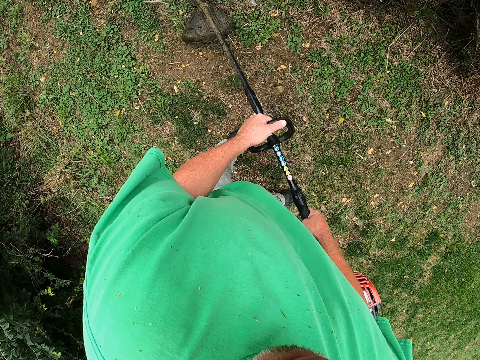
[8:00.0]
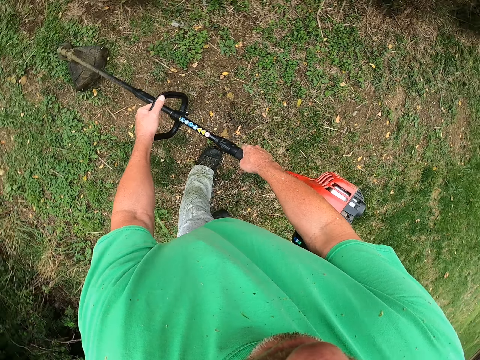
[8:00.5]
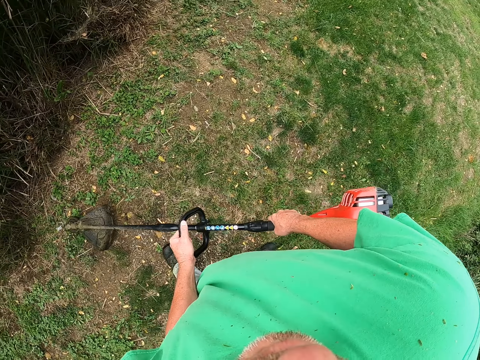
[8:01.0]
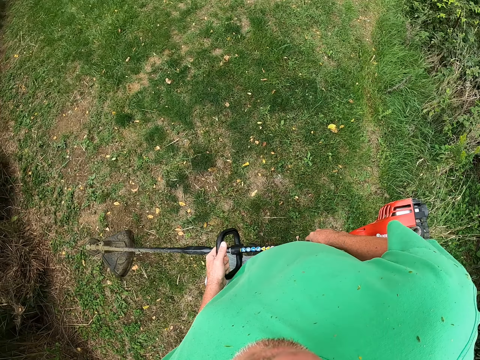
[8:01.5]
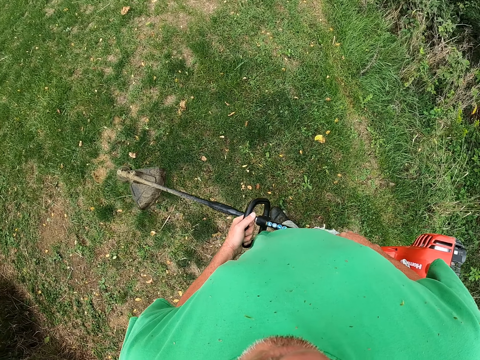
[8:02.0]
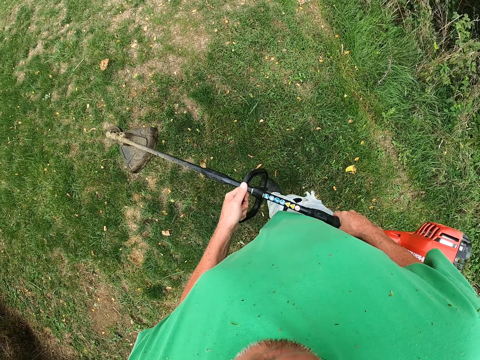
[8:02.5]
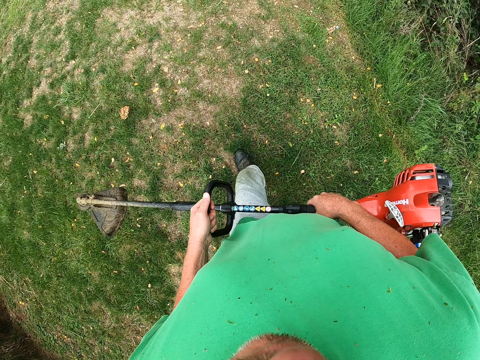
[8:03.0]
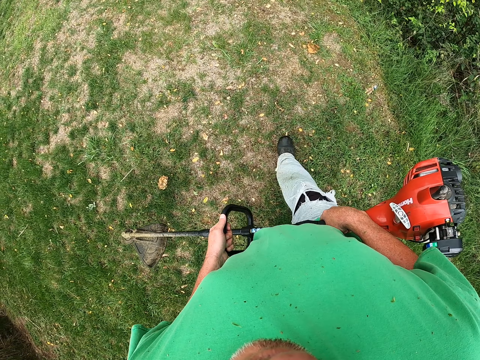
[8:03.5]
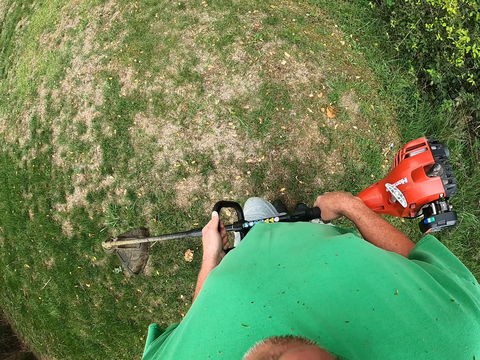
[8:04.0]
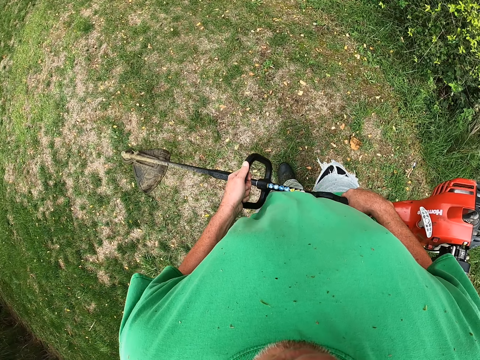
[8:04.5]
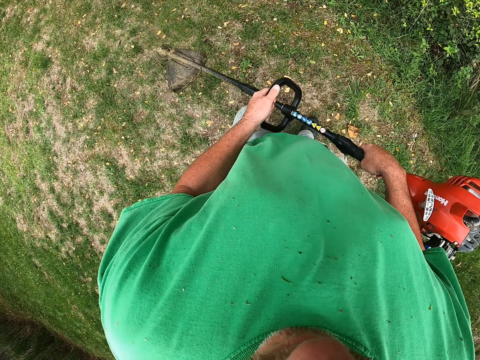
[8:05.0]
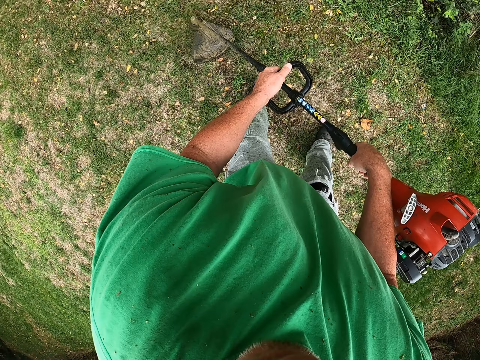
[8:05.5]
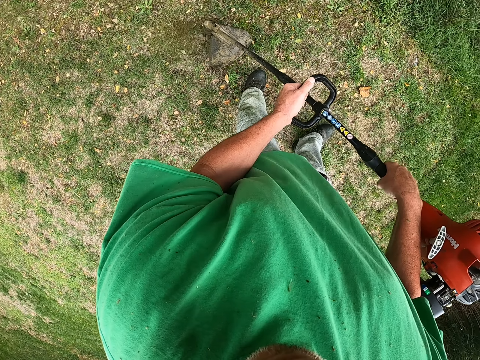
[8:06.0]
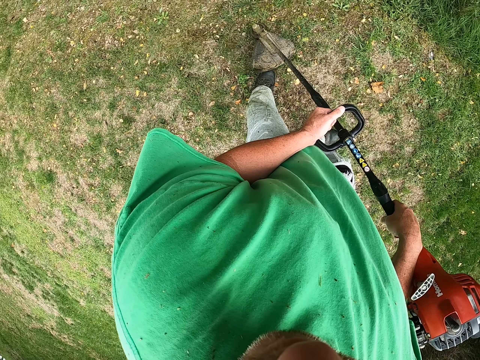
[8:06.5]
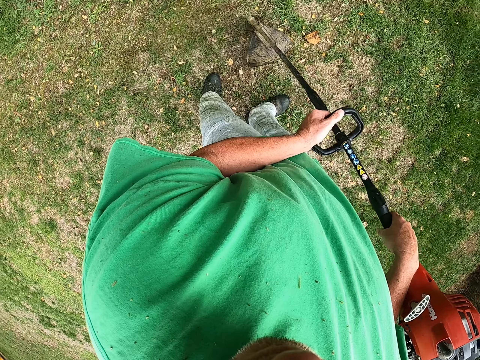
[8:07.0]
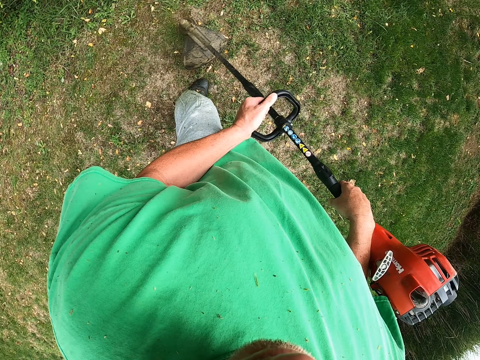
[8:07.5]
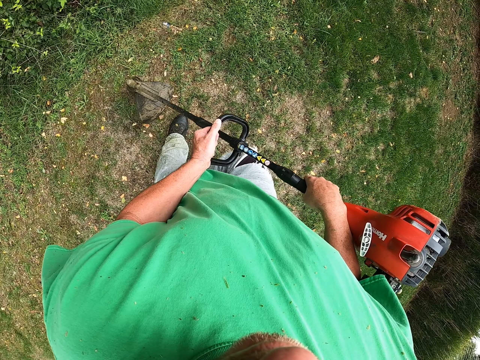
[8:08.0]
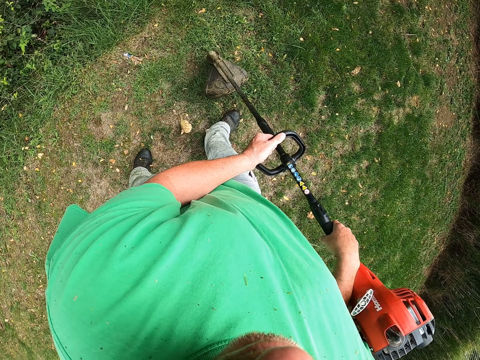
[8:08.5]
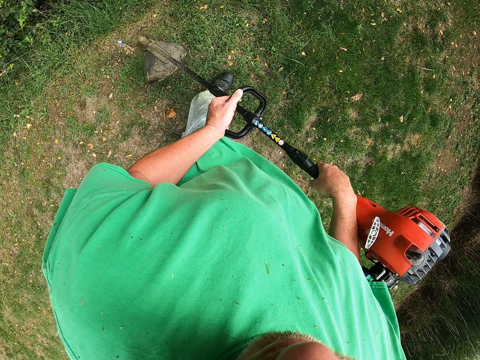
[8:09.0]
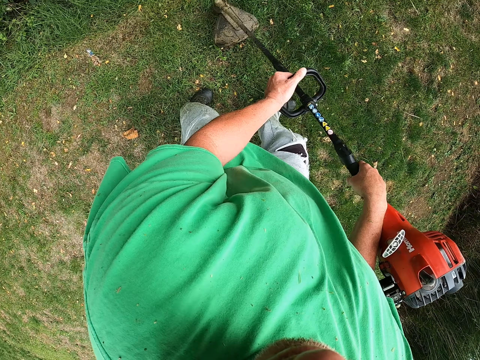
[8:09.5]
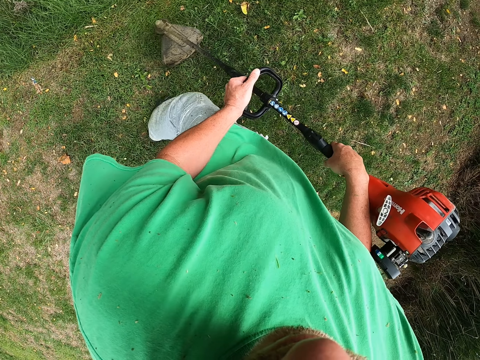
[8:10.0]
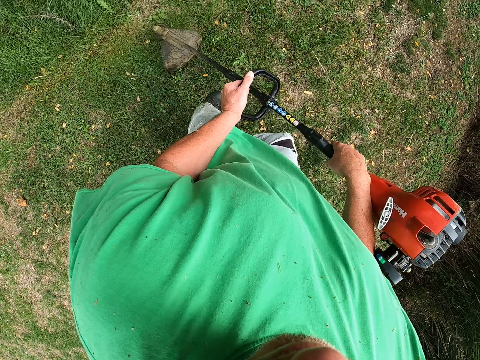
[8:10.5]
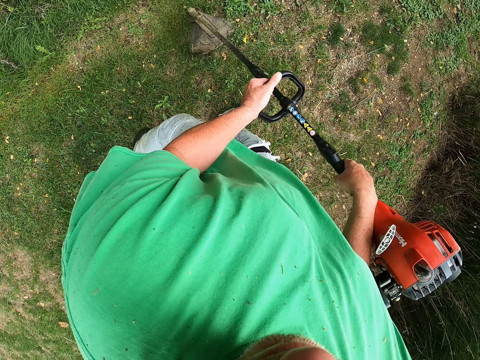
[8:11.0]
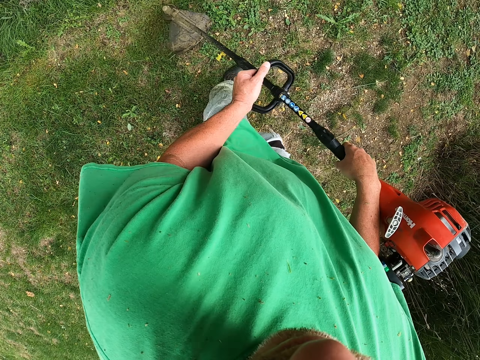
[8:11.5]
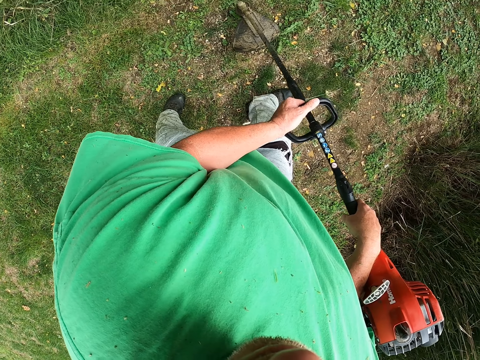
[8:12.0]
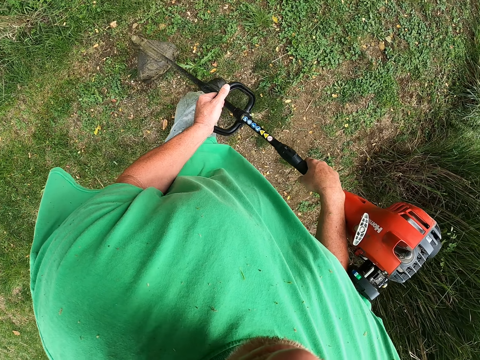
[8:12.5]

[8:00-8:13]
The camera wearer walks on the compound. They cut grass on the ground.

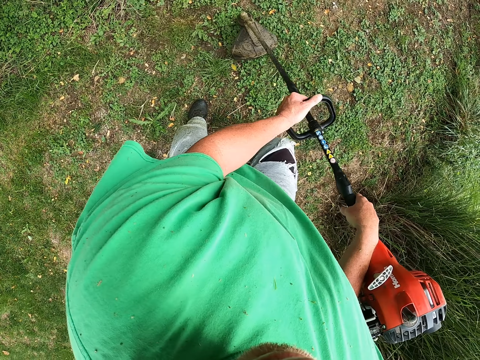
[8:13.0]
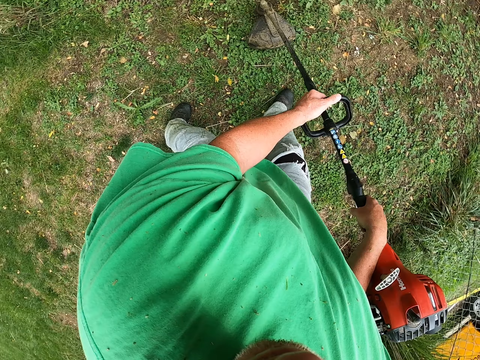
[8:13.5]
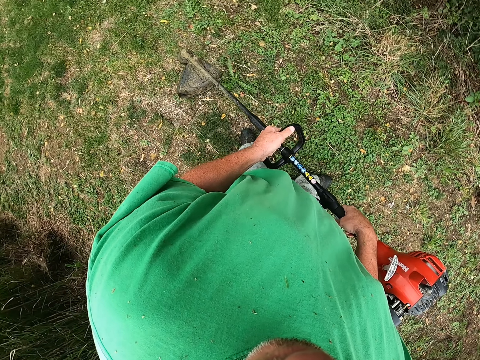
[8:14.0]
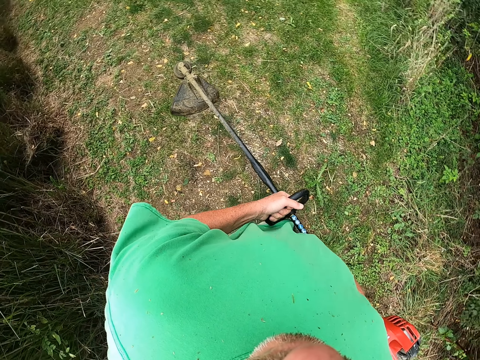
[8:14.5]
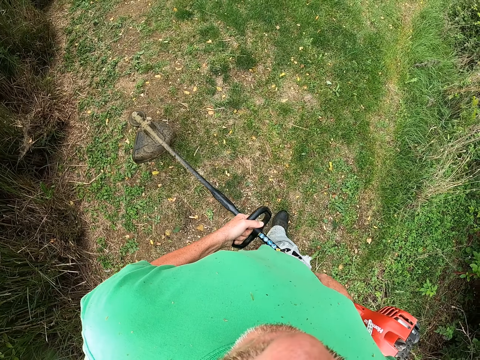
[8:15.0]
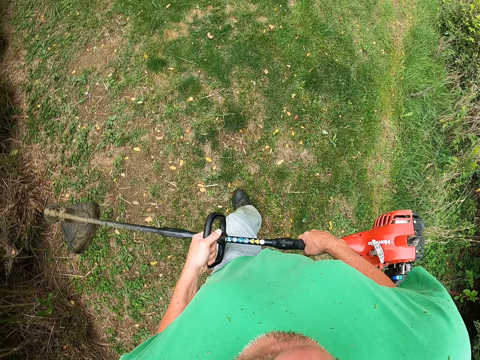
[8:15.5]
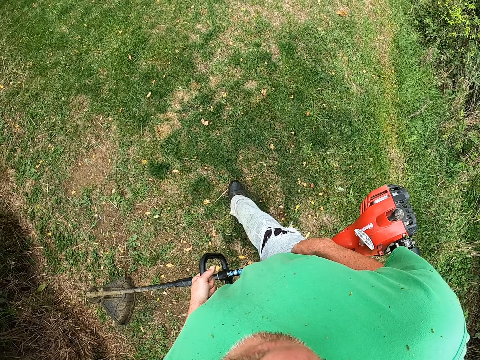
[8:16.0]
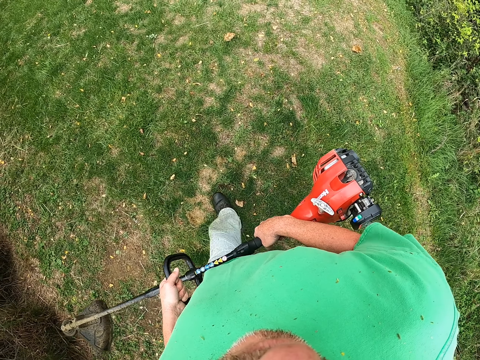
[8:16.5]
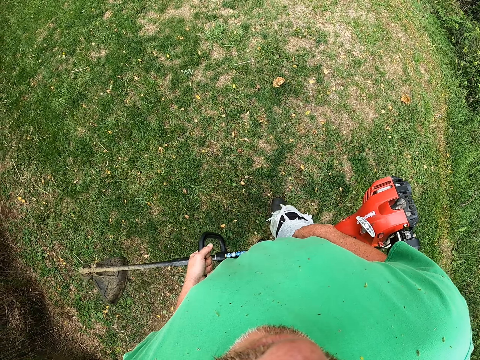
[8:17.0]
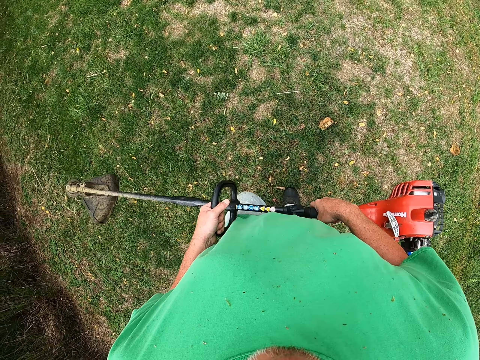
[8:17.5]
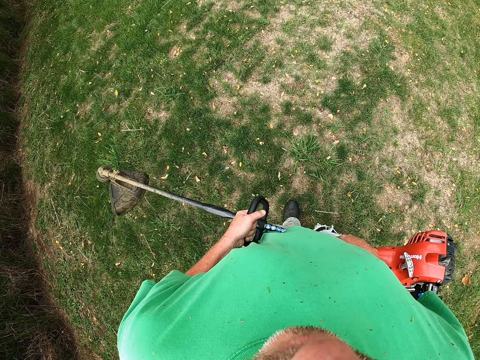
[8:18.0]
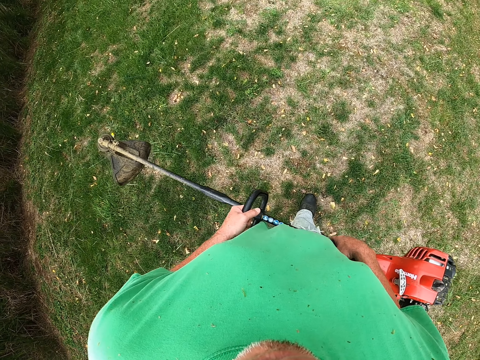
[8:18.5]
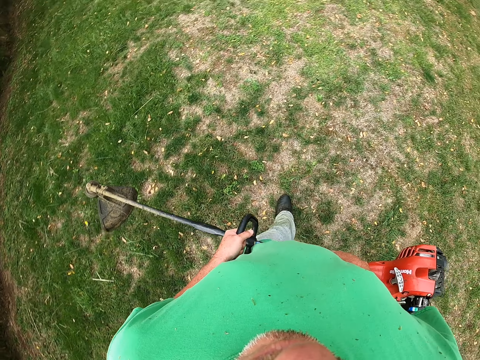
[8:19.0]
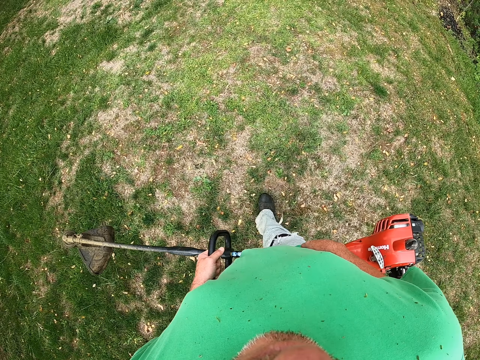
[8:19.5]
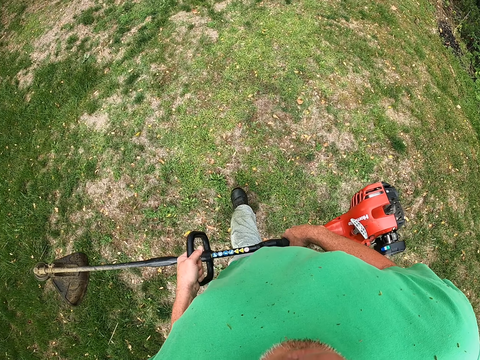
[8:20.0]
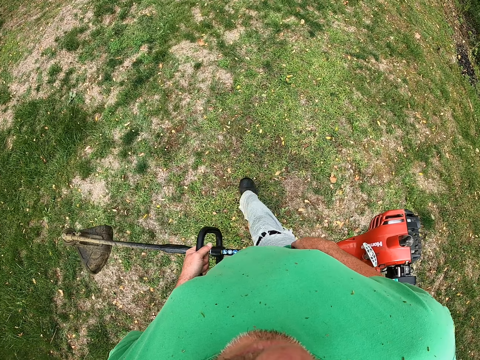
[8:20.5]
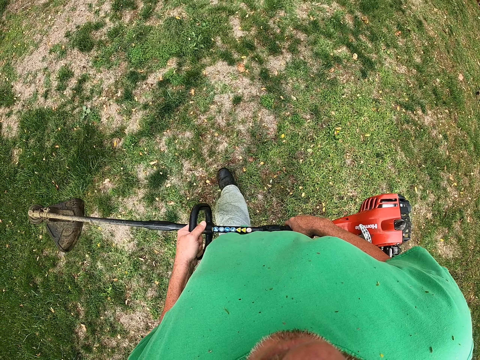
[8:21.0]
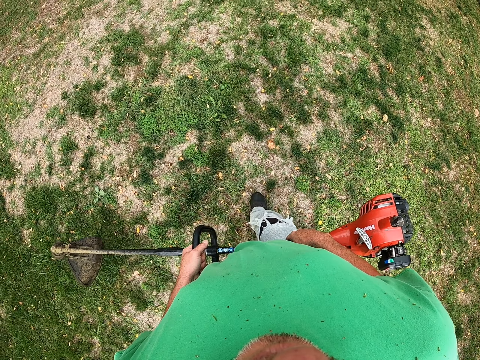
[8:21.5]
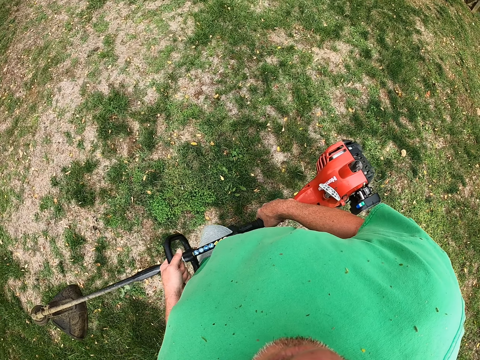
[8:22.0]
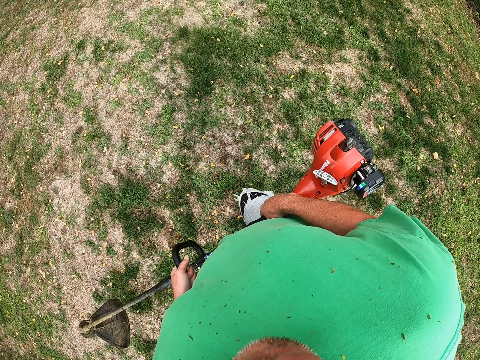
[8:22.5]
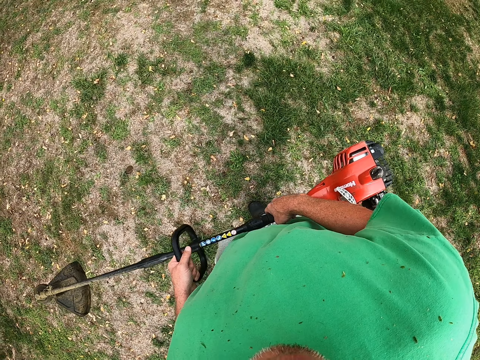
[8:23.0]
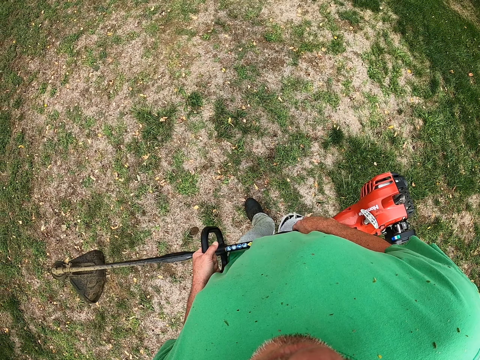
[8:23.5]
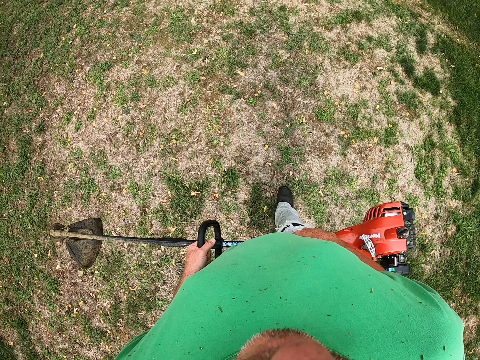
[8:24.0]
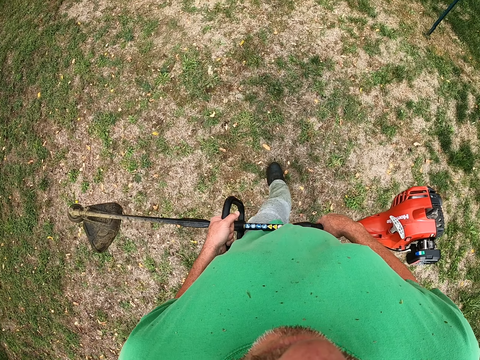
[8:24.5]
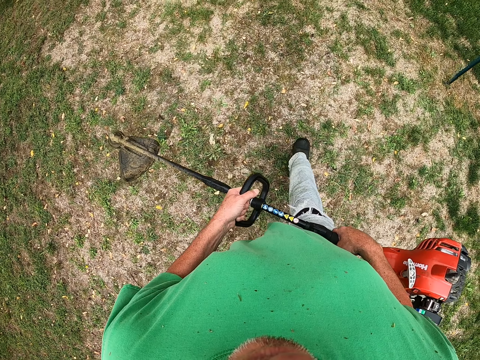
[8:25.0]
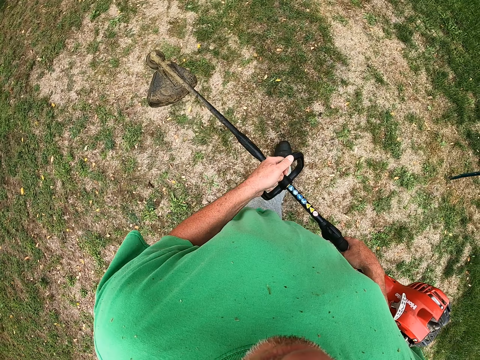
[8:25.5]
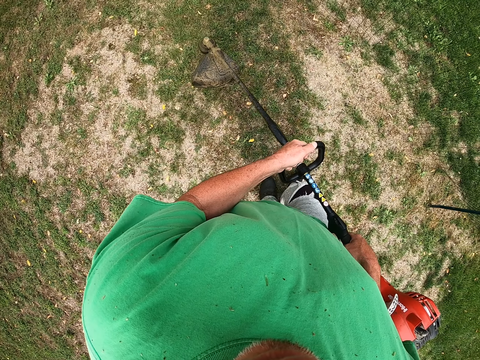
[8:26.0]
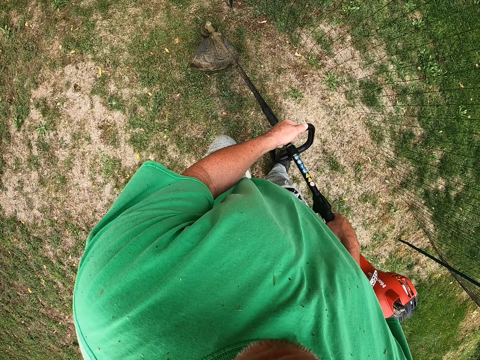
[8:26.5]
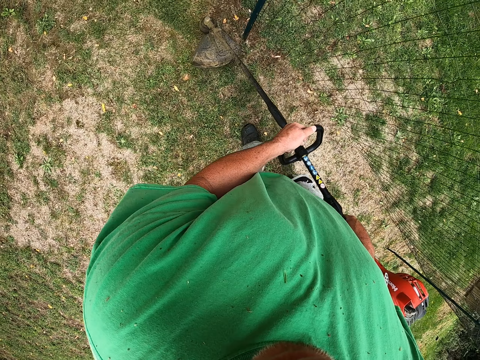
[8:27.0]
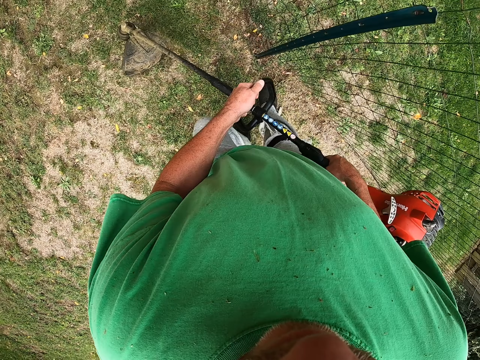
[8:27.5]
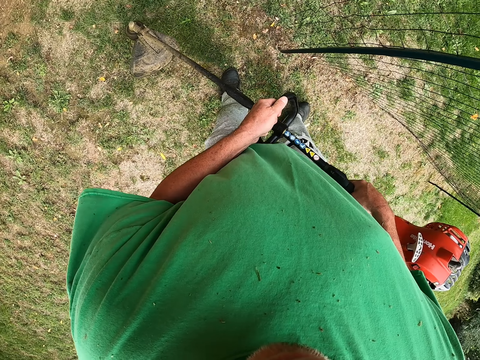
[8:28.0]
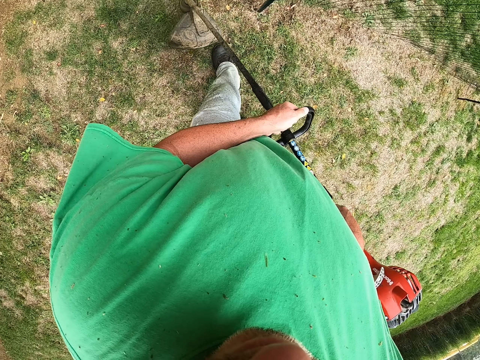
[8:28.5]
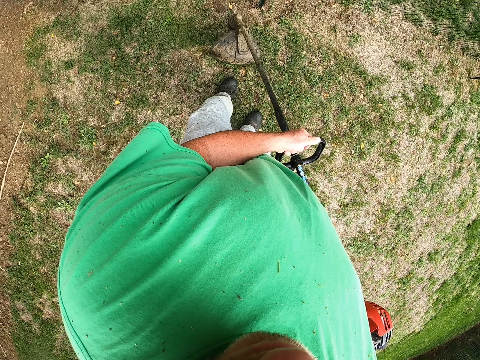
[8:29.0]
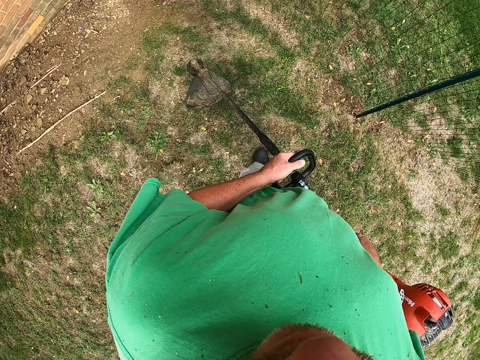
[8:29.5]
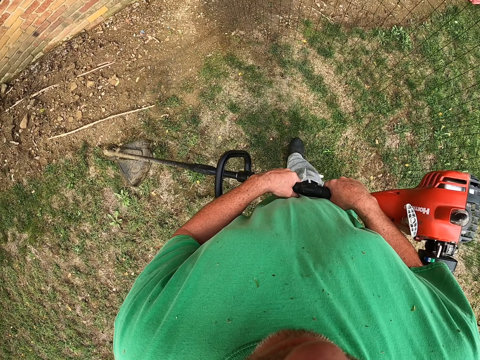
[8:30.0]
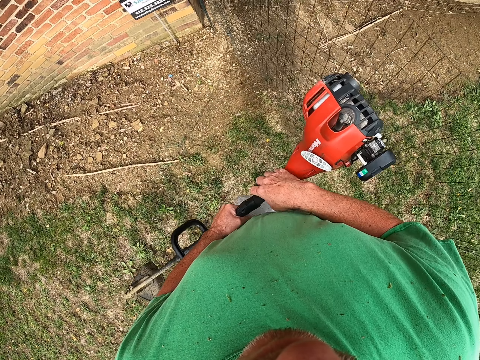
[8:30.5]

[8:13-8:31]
The camera wearer lifts the brush cutter off the grass. They walk around the field. They cut the grass with a brush cutter on the compound.
